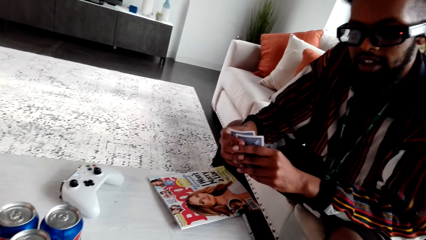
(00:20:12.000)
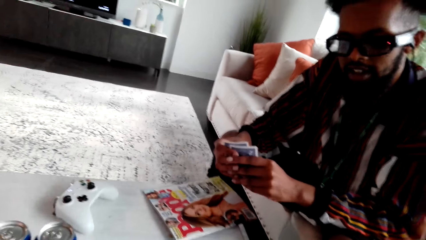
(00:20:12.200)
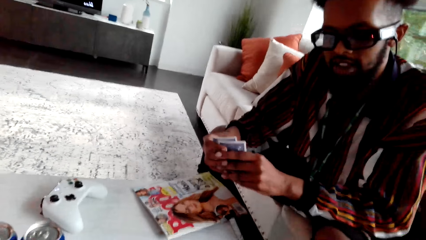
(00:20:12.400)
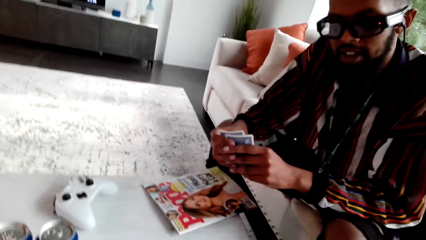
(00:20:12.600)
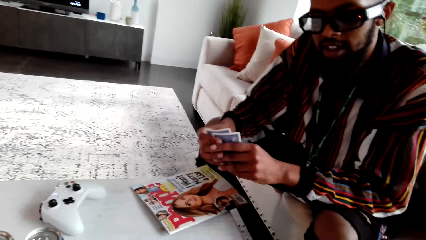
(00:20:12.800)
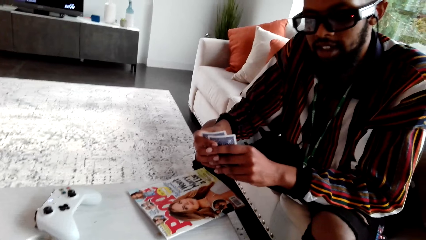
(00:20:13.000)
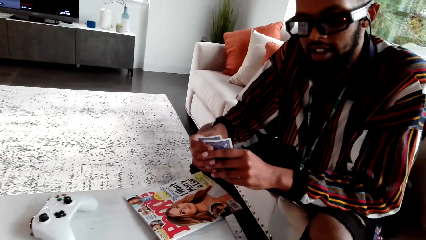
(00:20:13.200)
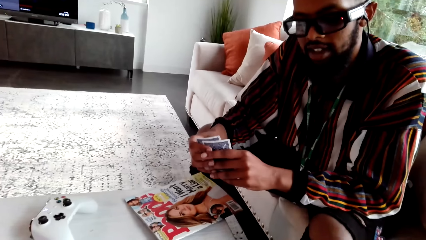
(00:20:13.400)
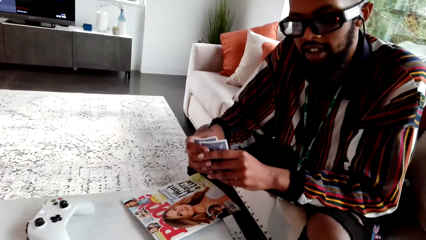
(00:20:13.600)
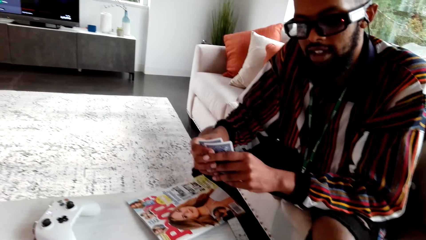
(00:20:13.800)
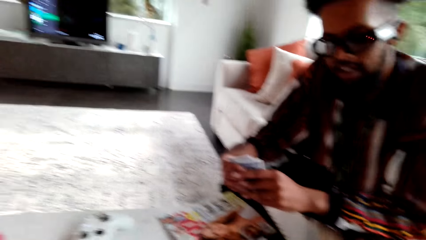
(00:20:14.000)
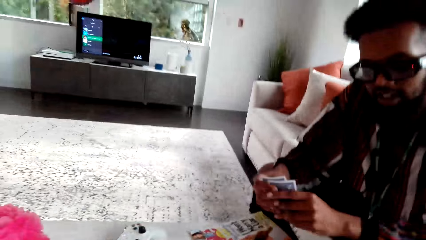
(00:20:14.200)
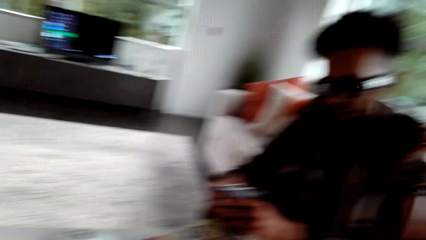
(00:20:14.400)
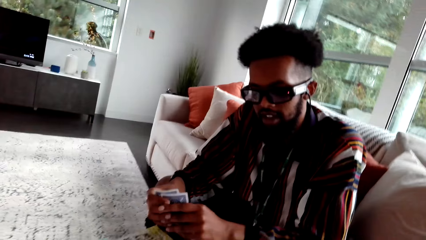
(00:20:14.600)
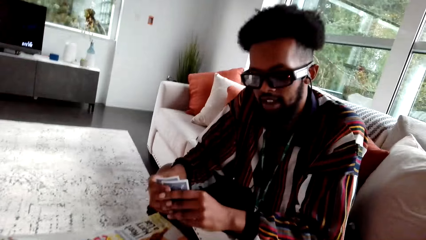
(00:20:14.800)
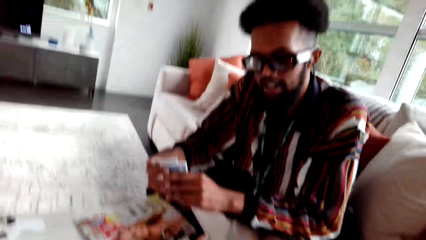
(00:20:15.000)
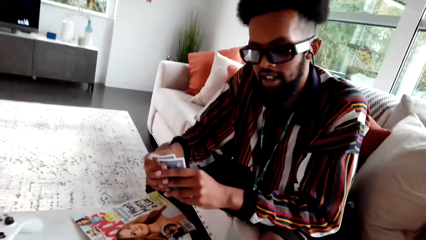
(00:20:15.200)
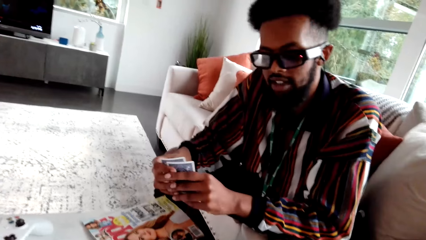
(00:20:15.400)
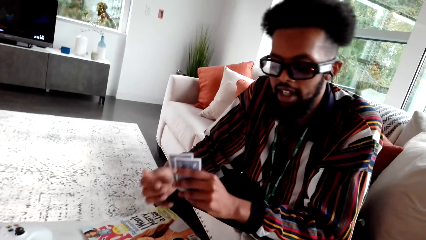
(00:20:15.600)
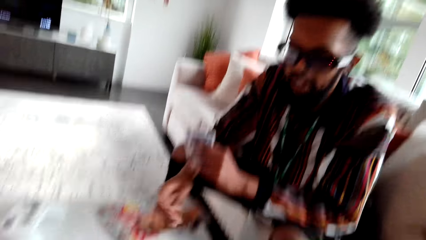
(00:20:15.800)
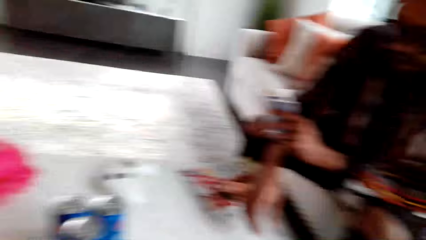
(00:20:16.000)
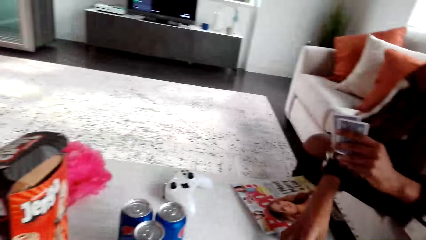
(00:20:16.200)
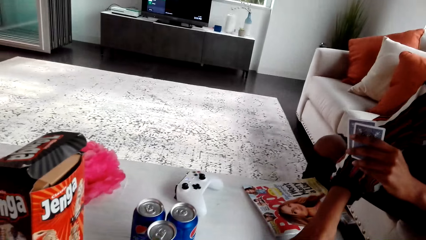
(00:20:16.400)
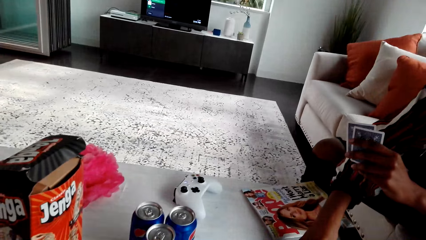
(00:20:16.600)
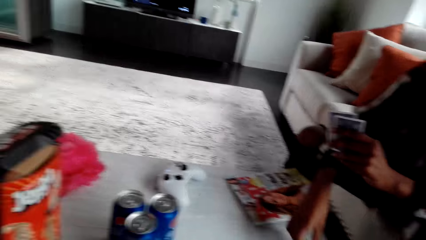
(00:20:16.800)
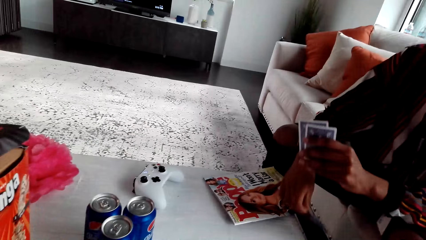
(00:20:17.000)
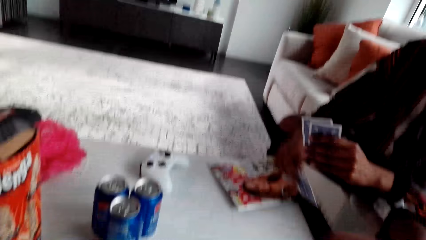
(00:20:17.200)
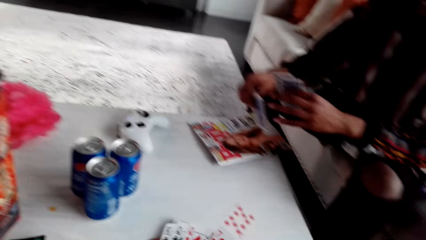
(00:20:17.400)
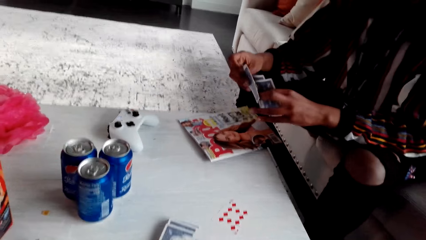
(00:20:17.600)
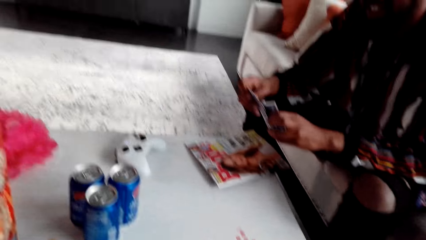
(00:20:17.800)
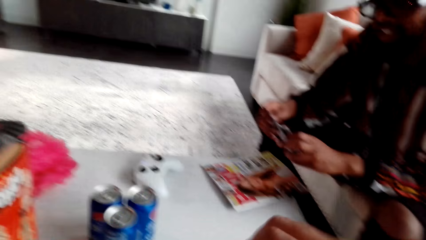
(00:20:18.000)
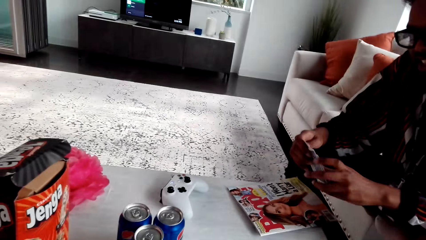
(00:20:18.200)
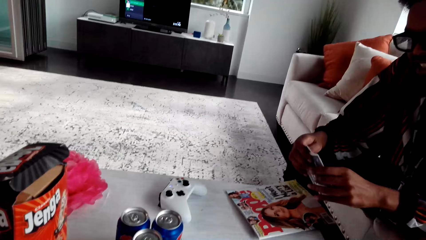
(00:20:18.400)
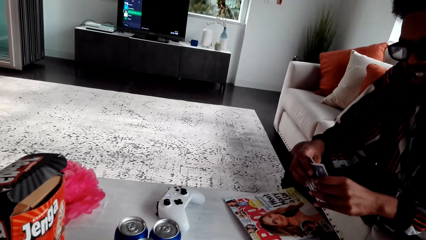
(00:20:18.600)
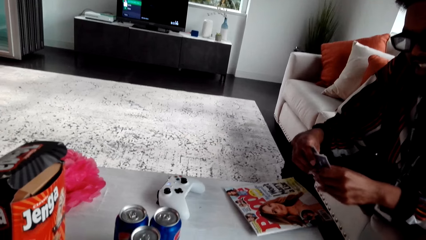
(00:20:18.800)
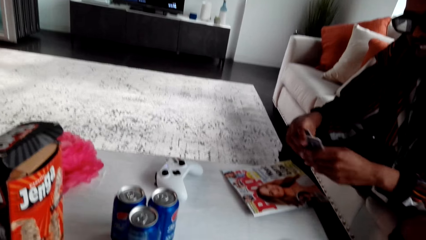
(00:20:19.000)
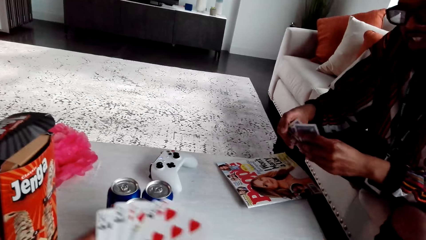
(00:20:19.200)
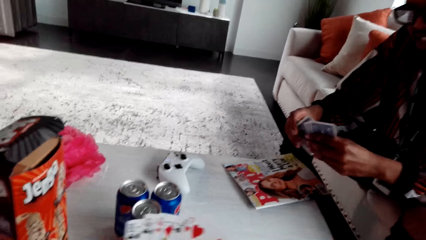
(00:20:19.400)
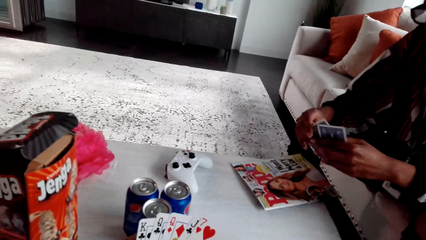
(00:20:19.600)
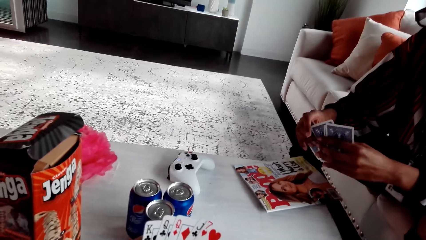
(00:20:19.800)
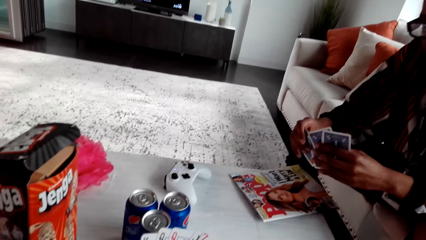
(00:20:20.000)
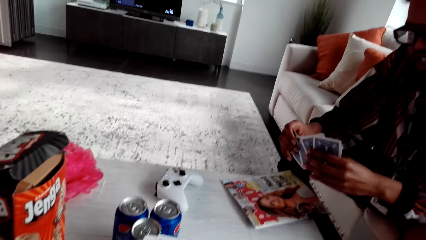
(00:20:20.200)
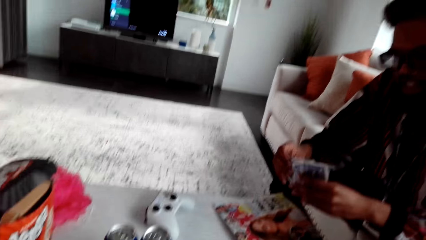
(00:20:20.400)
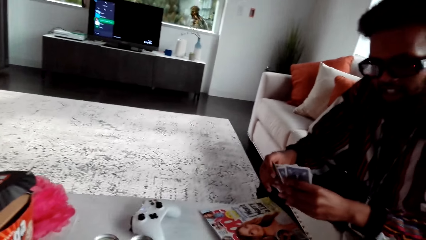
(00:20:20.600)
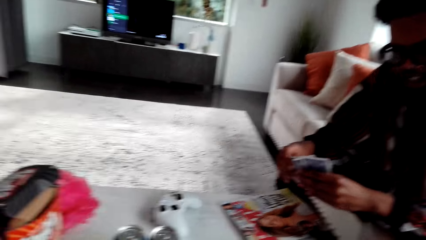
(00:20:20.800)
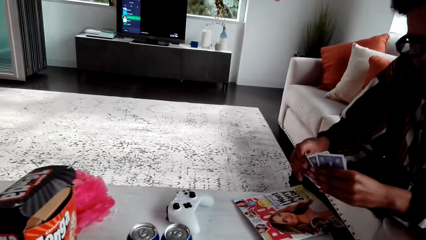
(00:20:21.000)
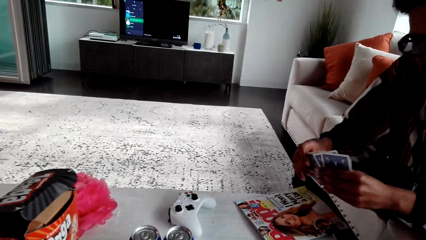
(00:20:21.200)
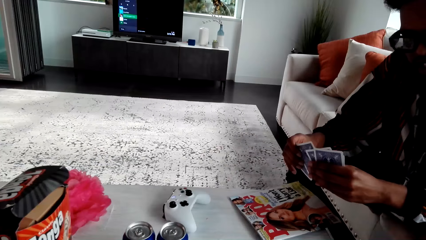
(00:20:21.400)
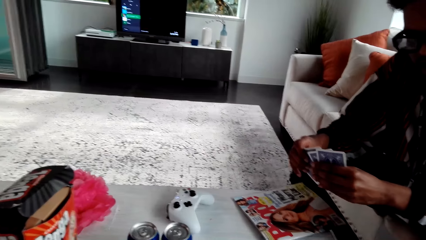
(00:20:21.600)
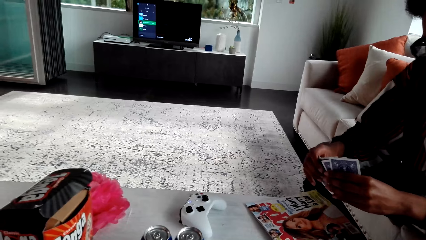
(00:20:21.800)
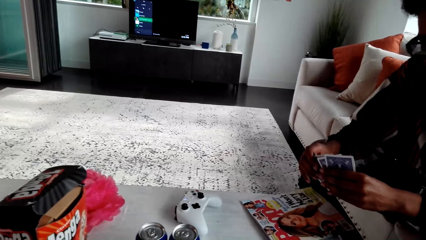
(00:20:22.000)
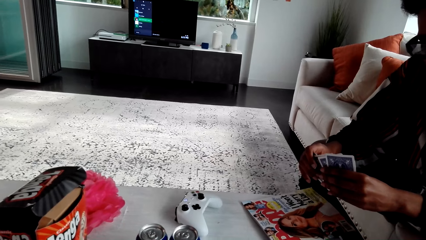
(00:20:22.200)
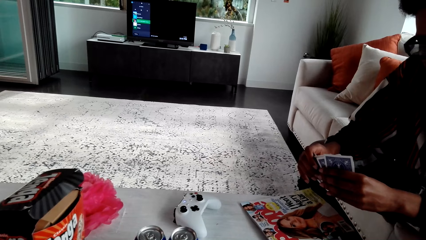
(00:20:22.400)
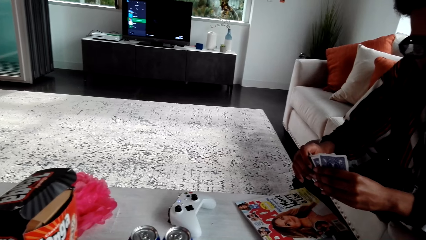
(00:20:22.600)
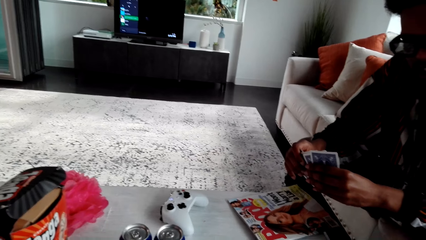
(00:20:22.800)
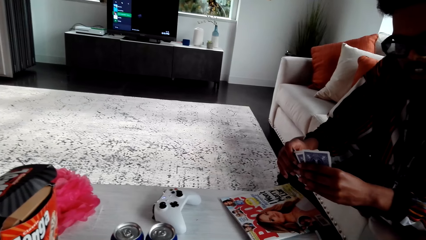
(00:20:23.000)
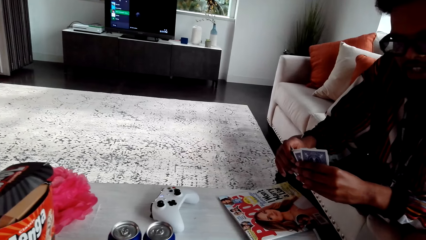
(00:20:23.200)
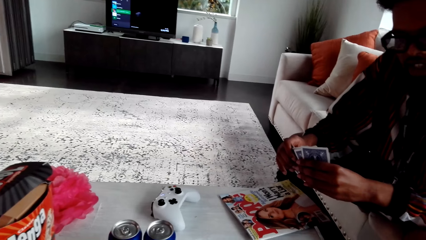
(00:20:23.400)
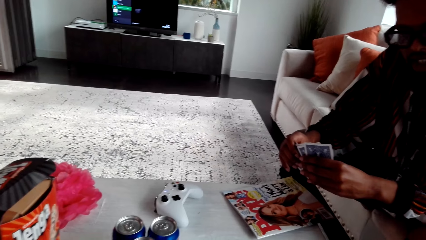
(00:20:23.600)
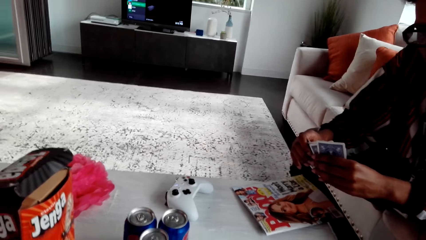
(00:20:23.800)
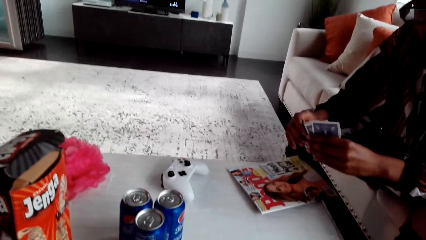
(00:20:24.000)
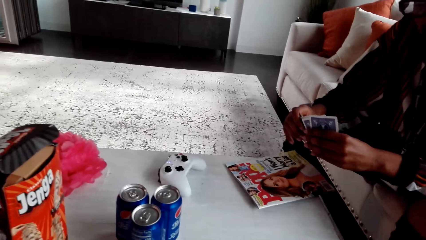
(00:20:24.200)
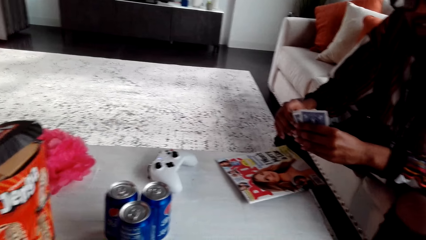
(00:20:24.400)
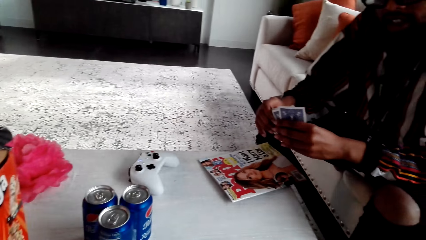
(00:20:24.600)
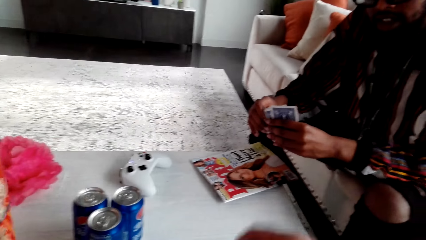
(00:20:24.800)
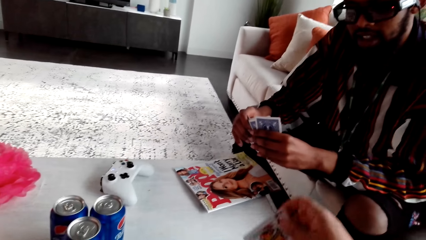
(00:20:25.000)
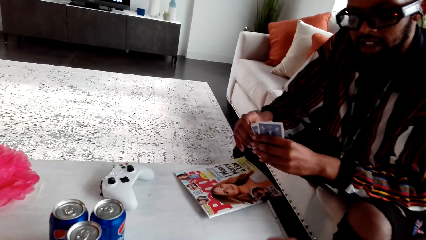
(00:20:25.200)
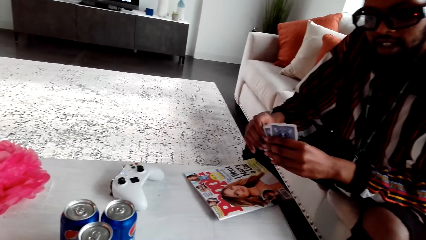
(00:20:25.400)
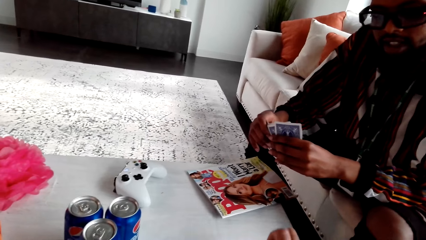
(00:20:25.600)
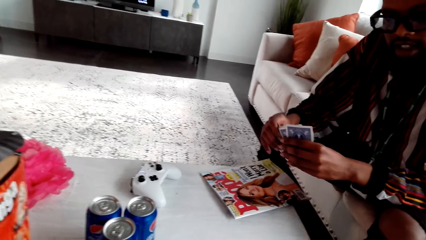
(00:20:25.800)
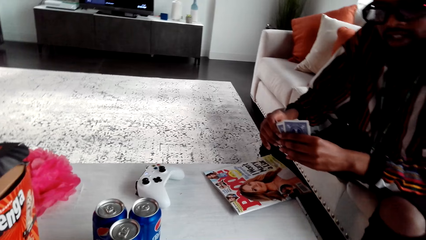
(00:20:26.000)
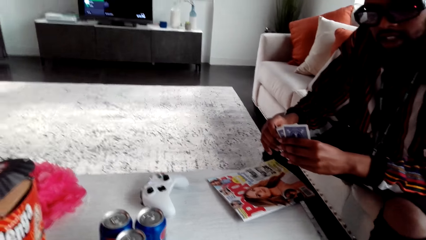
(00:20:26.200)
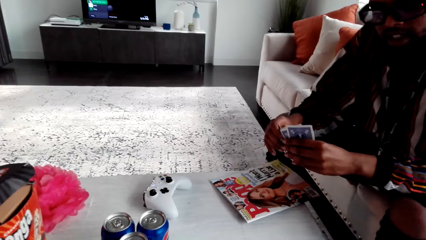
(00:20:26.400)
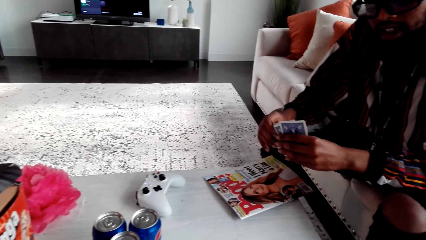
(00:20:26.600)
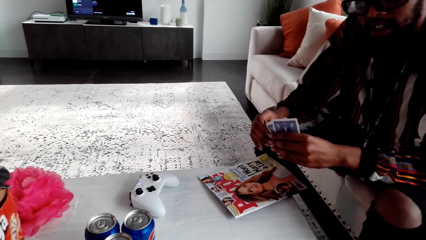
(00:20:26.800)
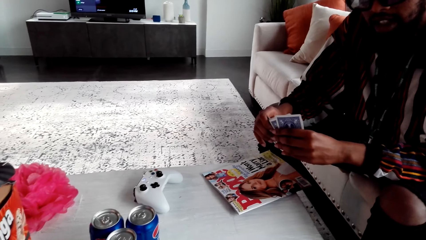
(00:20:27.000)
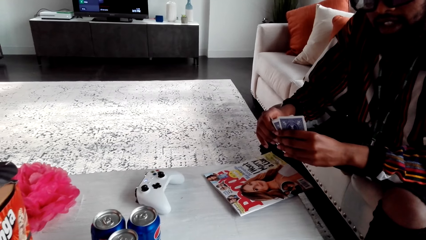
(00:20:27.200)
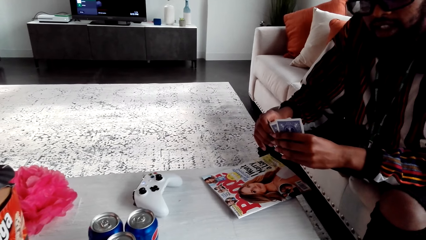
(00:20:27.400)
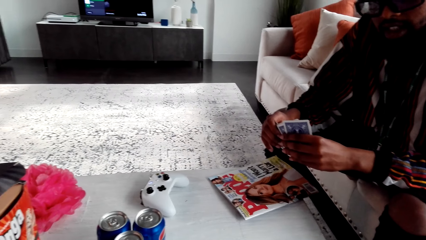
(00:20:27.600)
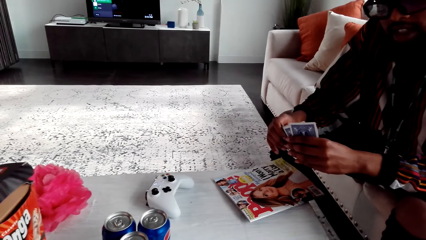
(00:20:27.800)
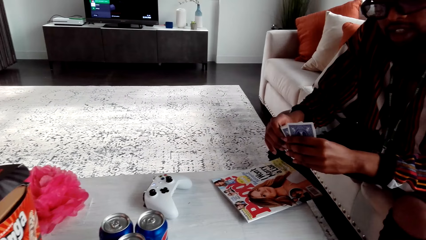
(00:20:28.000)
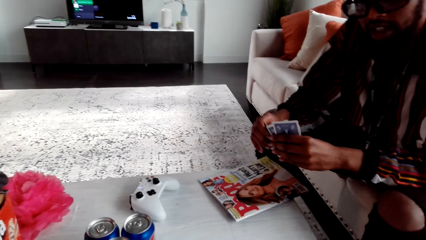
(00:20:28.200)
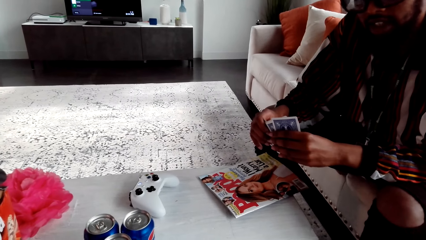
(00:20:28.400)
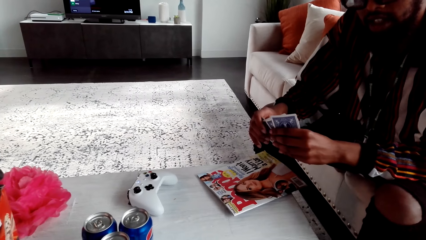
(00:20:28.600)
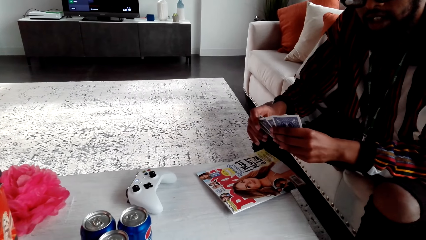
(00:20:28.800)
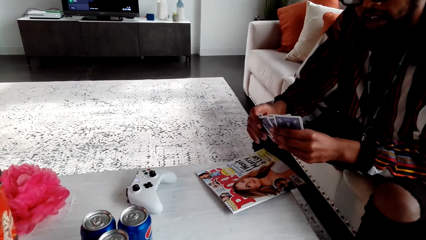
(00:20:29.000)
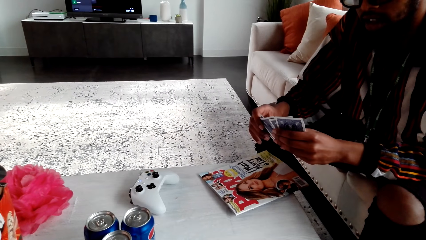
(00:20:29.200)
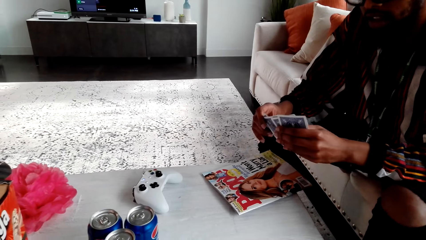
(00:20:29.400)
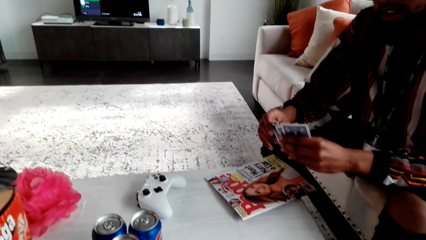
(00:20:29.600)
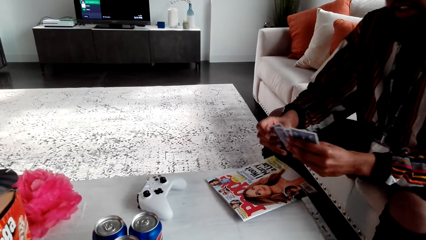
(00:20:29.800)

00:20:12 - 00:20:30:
The camera wearer speaks to the man. The man picks up a card from the table. The camera wearer holds cards in his hands. He speaks to the man.
